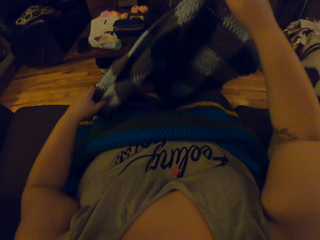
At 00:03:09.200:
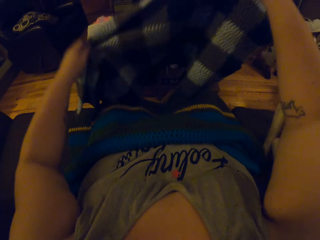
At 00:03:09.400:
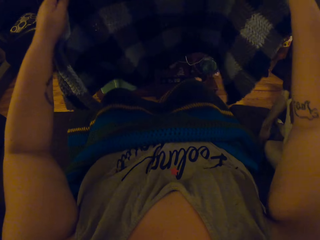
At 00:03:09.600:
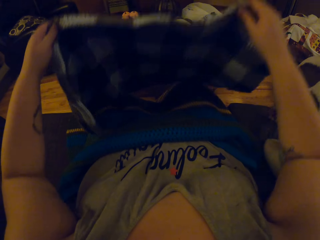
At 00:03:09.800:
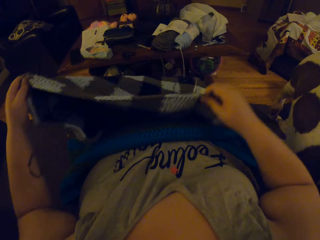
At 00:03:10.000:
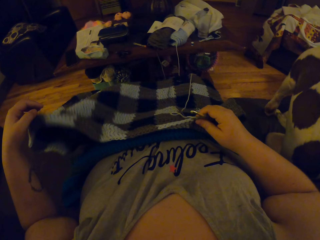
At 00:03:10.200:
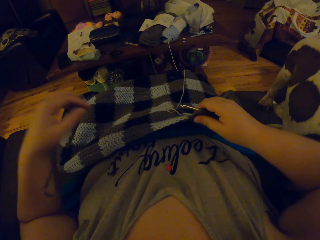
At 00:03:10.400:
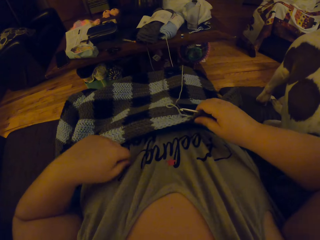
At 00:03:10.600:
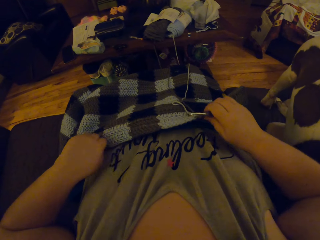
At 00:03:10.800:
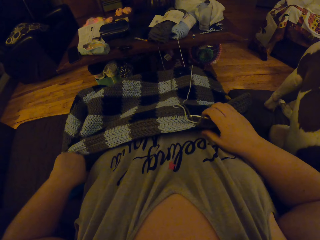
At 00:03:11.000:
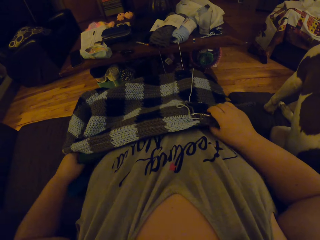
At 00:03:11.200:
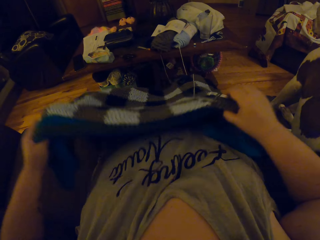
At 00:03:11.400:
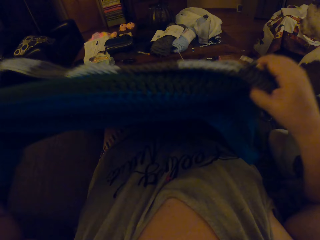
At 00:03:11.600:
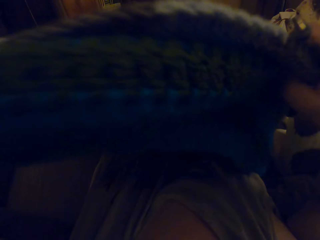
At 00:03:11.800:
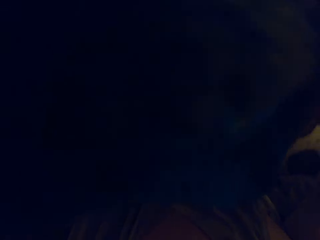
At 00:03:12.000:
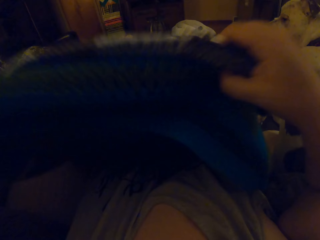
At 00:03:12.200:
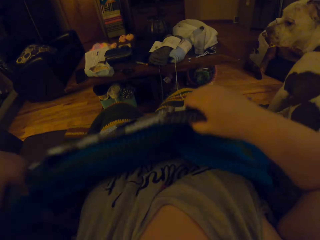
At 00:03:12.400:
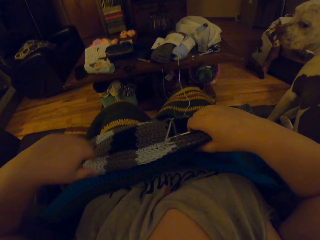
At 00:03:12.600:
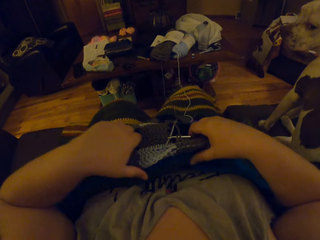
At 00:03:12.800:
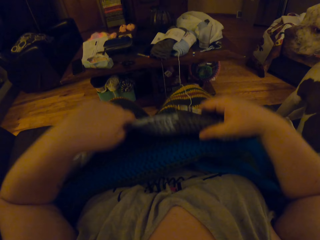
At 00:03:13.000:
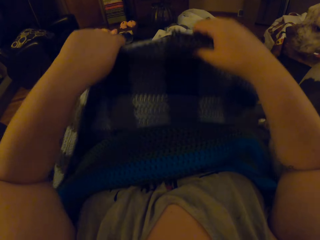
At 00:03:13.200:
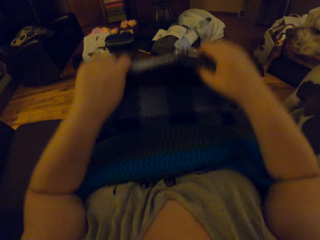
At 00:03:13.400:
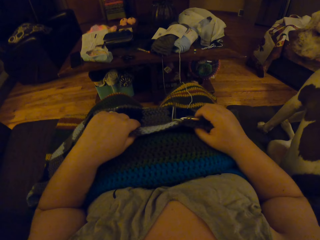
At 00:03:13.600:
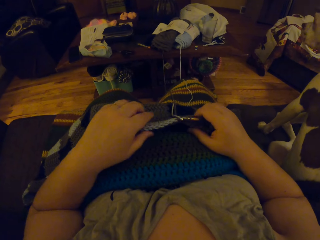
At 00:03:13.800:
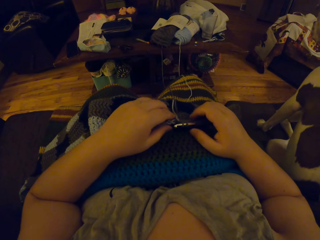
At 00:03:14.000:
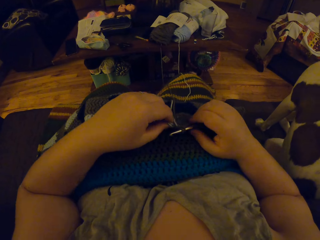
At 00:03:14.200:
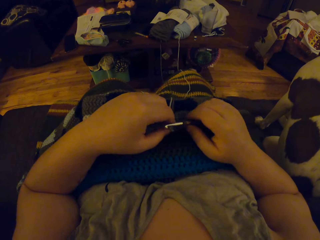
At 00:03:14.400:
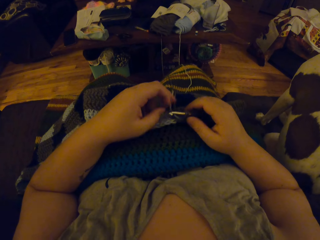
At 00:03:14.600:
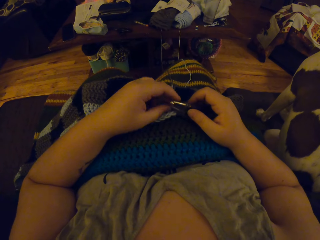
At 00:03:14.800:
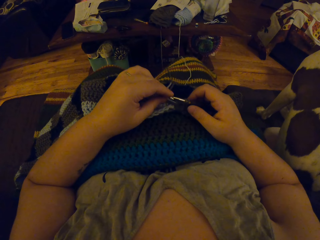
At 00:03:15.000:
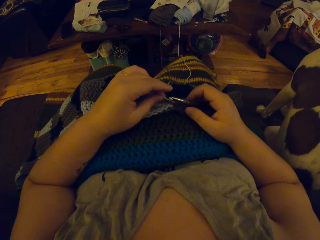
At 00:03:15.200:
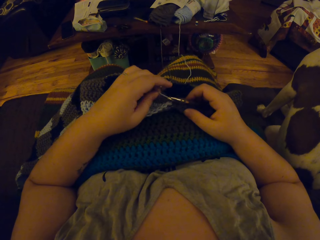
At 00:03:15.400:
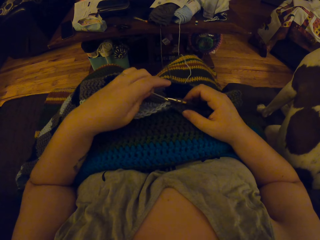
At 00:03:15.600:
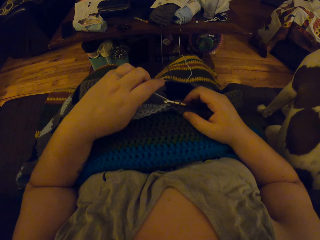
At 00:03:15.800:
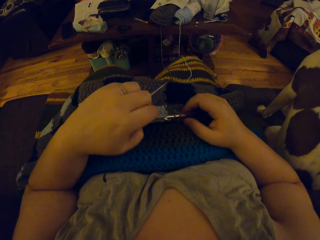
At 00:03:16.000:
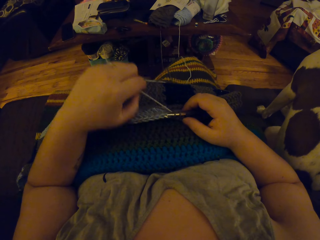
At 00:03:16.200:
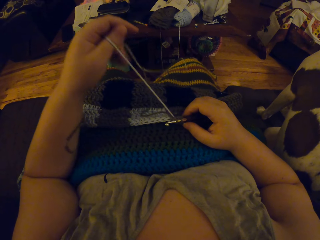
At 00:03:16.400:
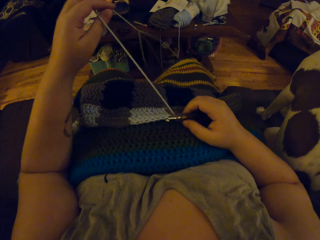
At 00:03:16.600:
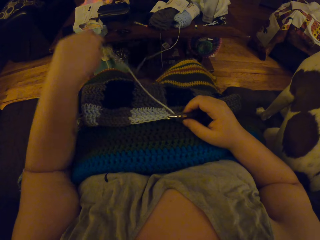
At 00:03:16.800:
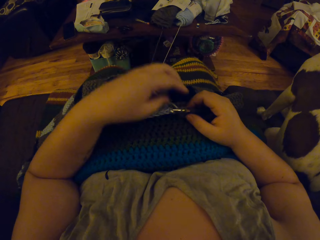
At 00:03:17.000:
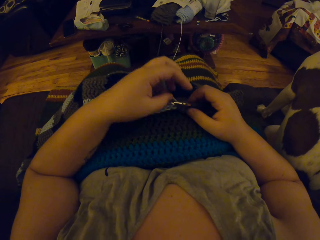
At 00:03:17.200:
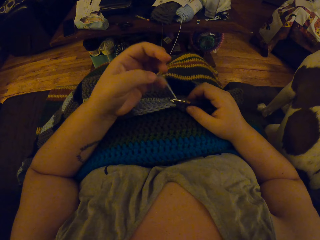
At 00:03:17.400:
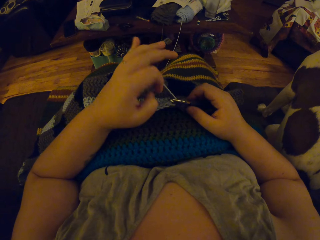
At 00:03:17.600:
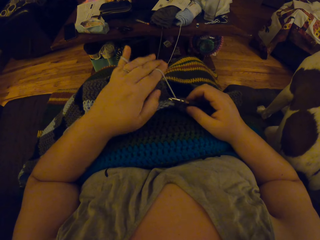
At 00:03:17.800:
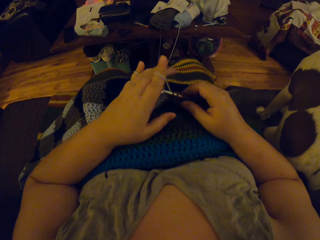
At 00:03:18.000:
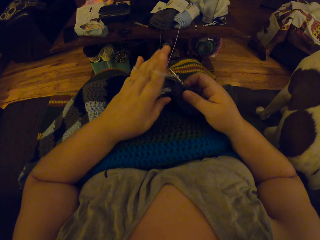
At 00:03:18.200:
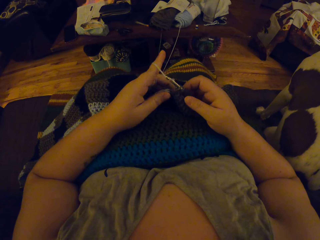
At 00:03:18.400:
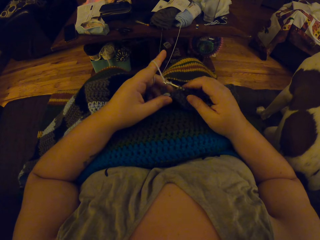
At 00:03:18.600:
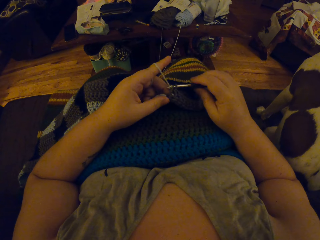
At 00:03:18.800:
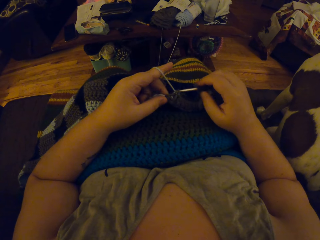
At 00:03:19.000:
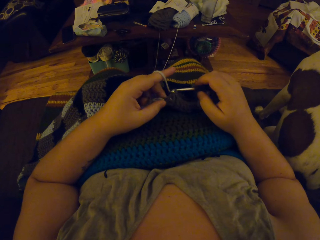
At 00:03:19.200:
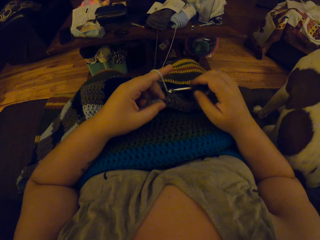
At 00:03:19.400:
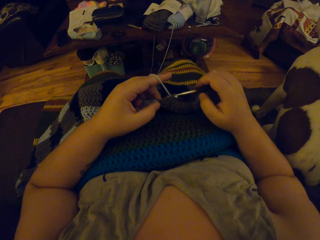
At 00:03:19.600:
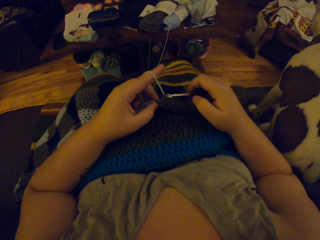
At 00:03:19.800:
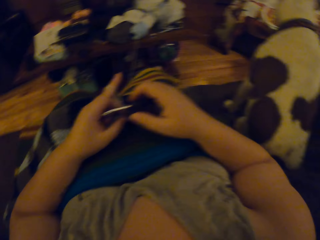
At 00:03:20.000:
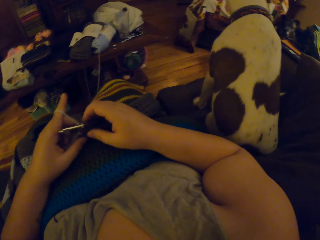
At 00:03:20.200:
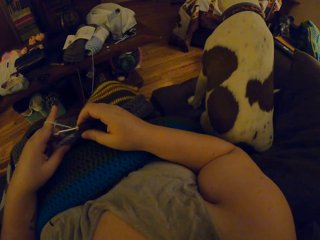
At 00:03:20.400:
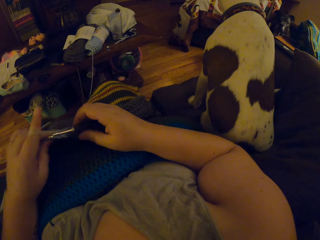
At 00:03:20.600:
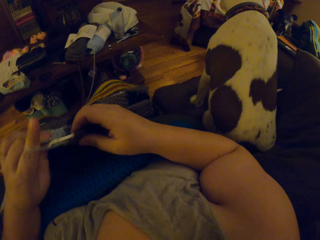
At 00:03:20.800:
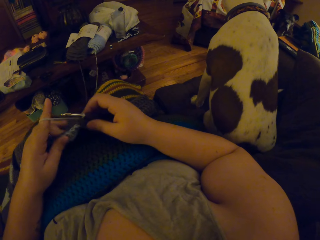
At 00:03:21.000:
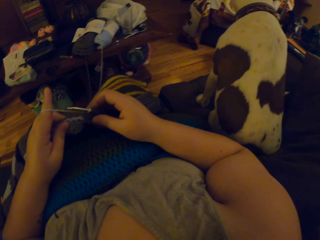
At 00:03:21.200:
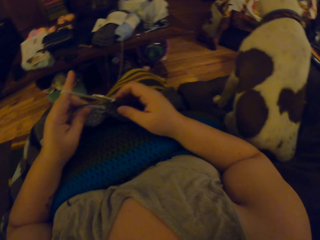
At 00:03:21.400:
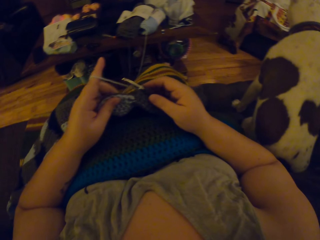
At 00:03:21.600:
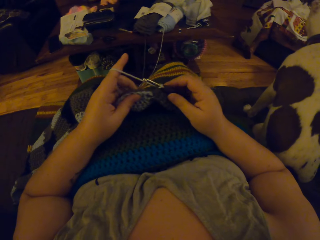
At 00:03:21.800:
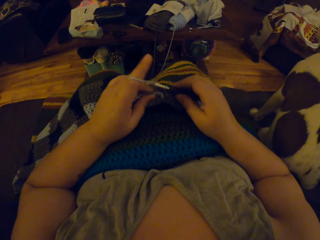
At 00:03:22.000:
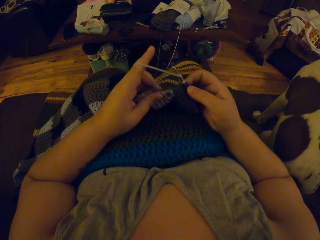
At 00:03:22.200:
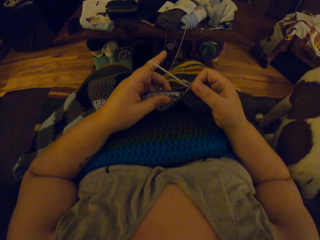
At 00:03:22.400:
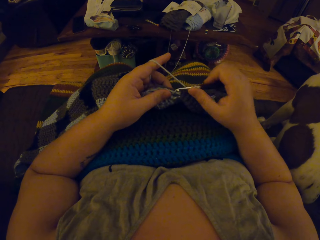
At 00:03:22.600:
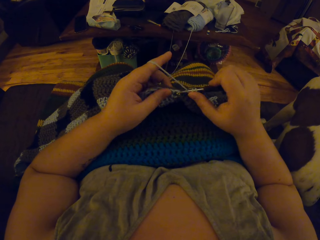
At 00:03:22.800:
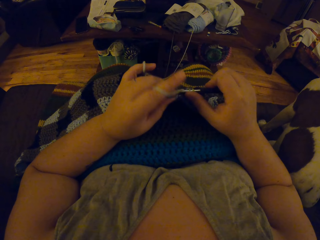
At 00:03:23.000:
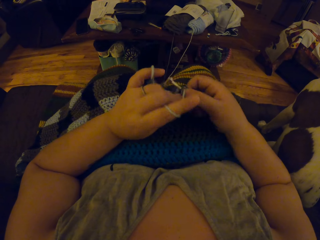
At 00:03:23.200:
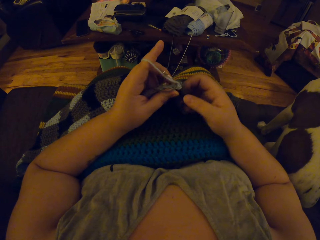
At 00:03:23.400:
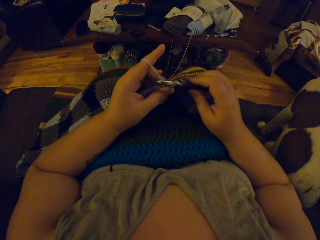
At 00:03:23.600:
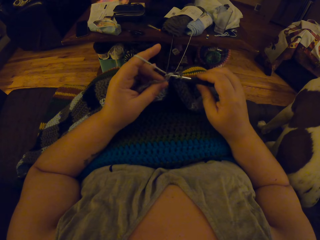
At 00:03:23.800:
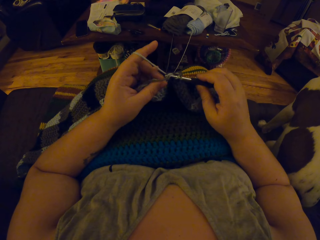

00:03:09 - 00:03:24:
The camera wearer pulls the scarf. They knit the scarf. They pull the thread. They continue crocheting a blanket.

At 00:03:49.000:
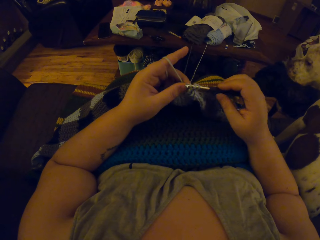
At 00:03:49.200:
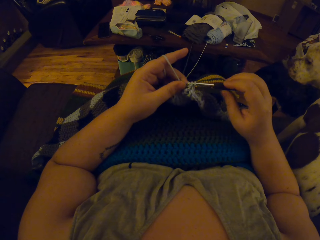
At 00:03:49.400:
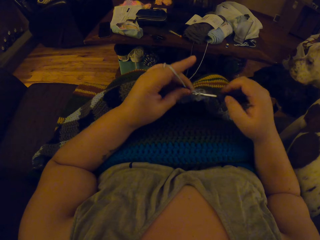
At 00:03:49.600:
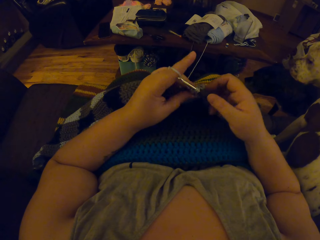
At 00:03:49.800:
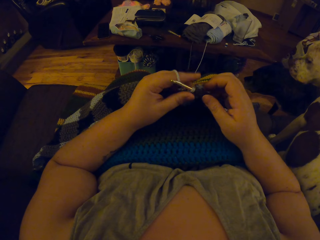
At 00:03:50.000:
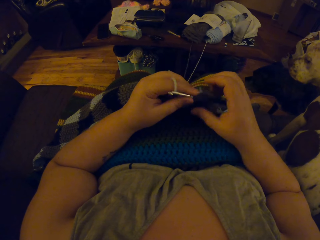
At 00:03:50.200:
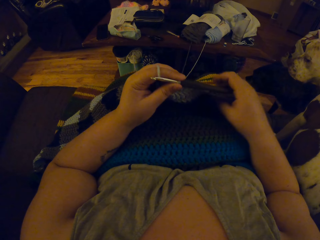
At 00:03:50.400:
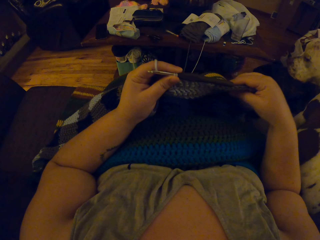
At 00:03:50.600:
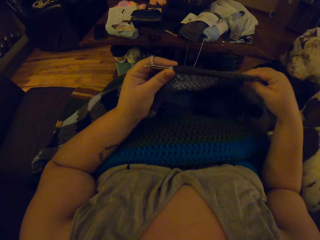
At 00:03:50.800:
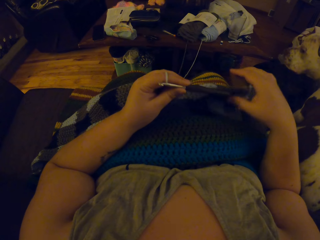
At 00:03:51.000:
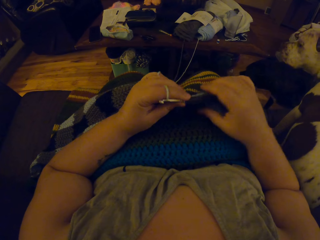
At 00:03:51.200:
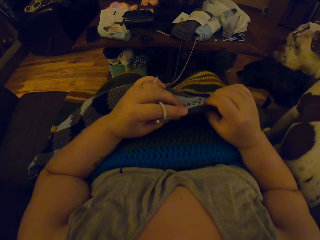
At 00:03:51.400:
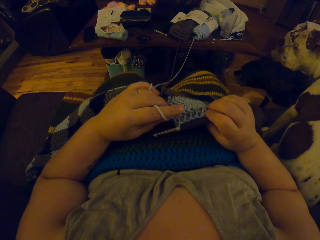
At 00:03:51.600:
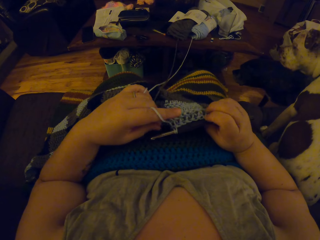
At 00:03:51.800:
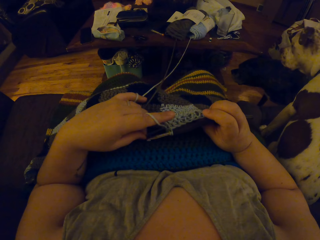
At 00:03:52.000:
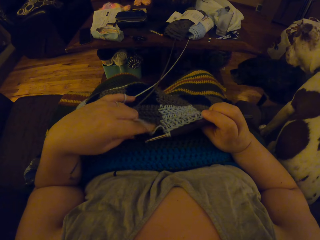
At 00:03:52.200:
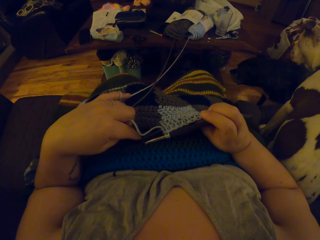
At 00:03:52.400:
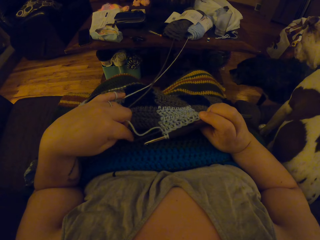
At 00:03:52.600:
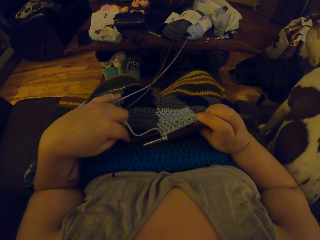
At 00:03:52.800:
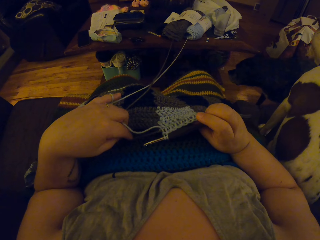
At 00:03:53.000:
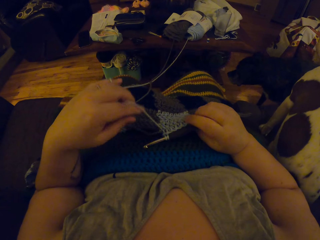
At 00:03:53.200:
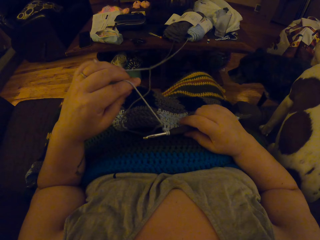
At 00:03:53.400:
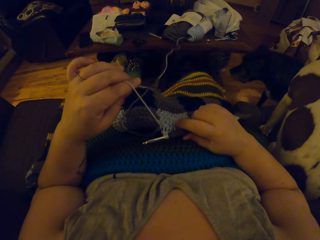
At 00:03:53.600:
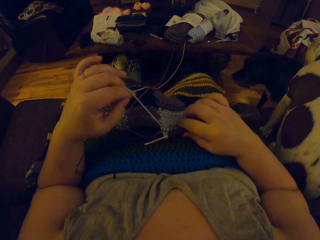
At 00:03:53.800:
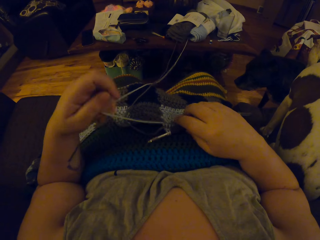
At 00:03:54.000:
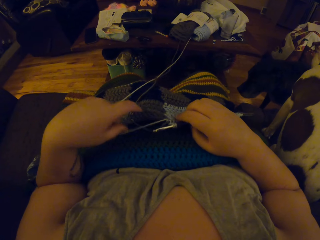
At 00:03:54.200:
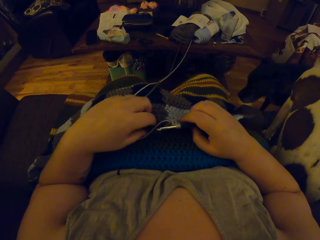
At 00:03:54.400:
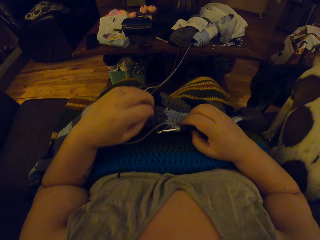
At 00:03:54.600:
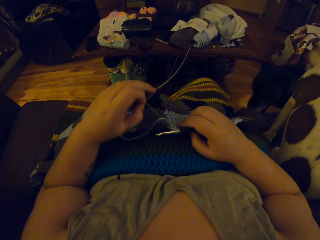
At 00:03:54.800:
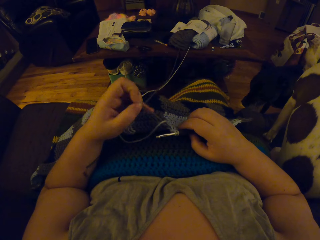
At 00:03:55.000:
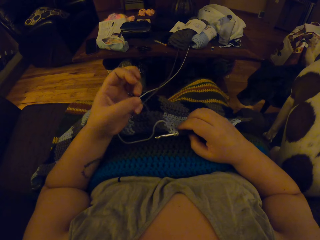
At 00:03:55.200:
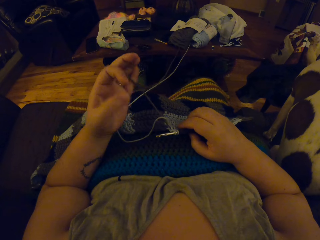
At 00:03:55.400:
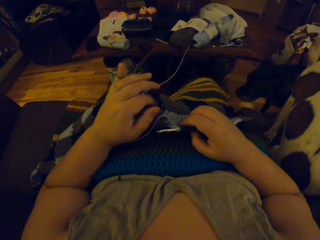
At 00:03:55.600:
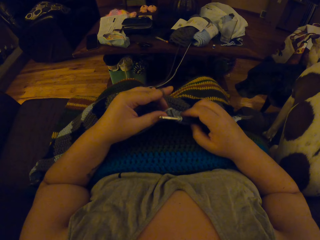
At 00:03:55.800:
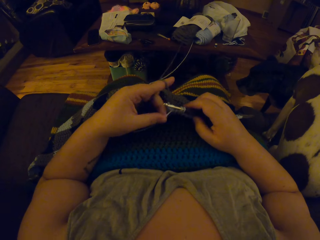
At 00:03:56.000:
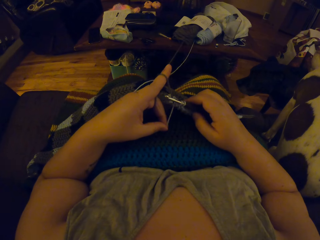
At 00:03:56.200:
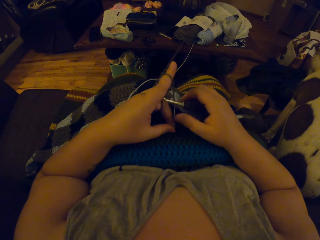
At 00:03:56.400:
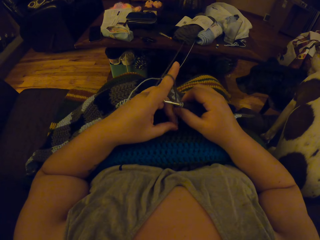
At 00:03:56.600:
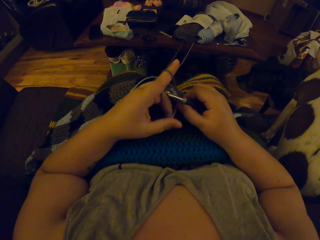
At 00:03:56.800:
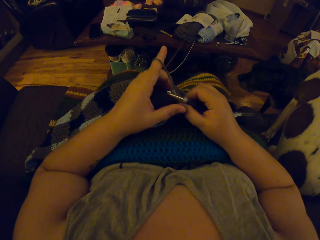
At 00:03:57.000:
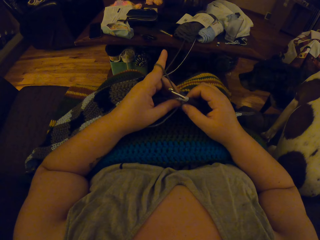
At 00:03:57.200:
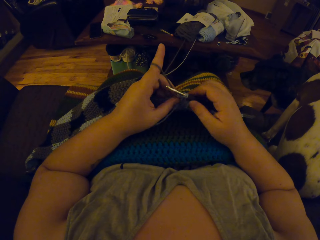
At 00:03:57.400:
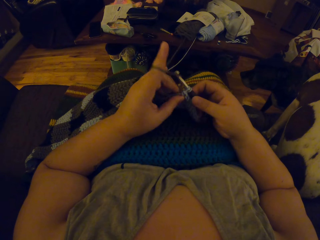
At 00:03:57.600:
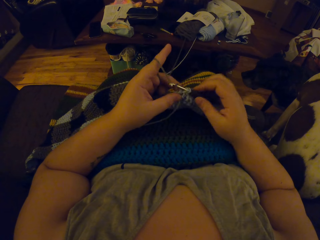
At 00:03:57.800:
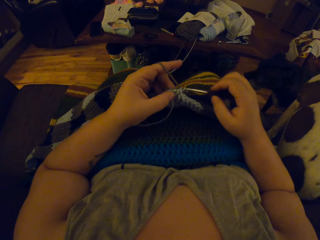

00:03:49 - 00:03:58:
The camera wearer adjusts the blanket. They touch the scarf. They continue crocheting the blanket.
